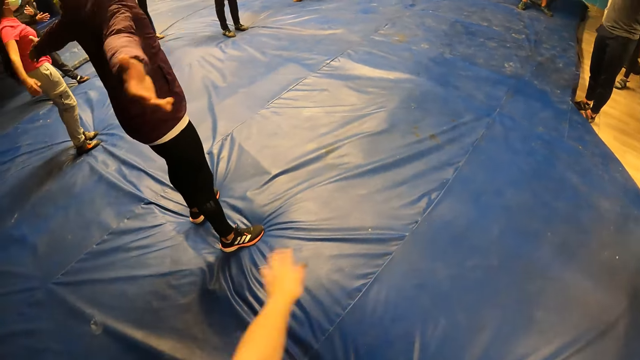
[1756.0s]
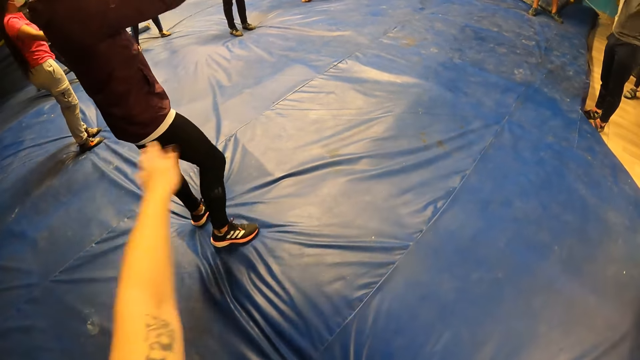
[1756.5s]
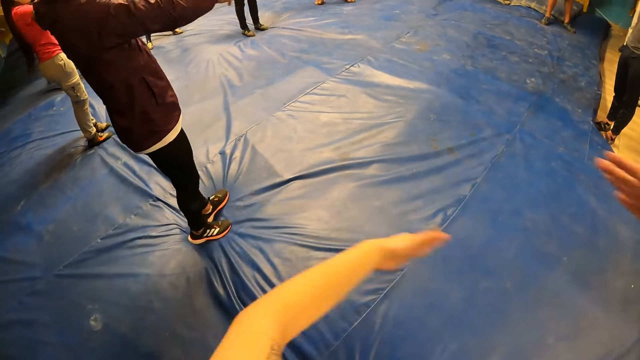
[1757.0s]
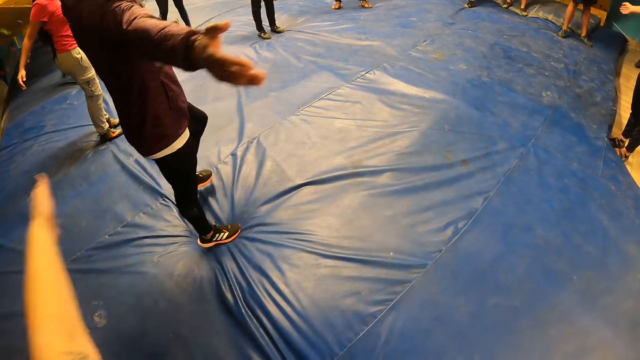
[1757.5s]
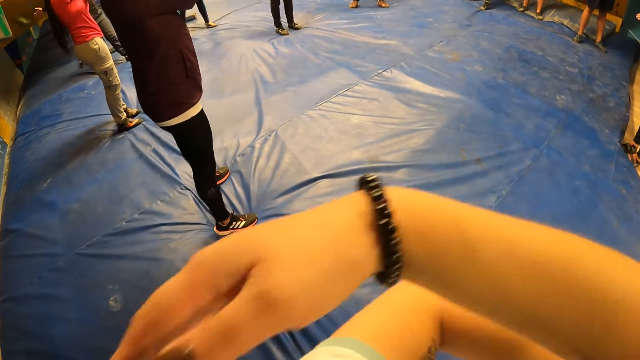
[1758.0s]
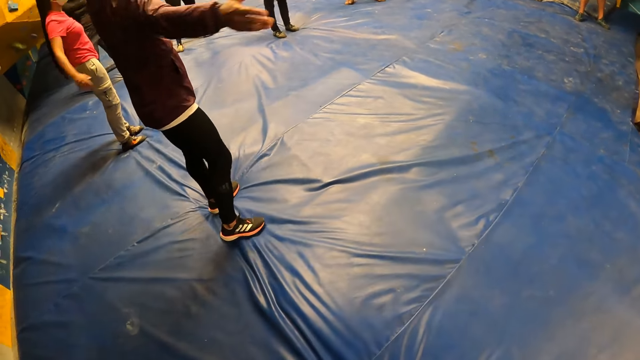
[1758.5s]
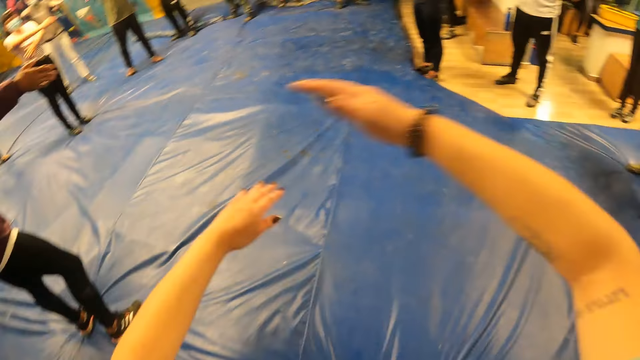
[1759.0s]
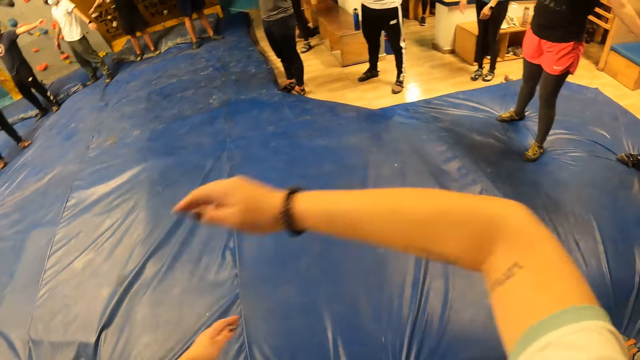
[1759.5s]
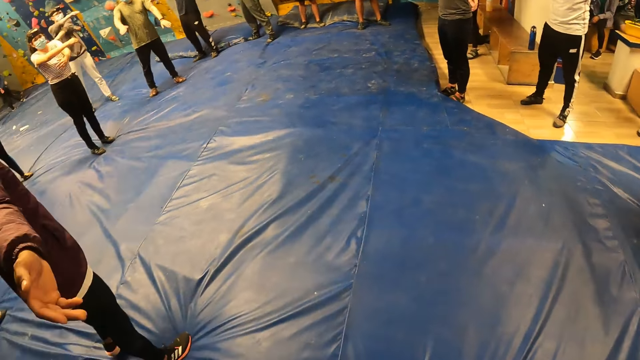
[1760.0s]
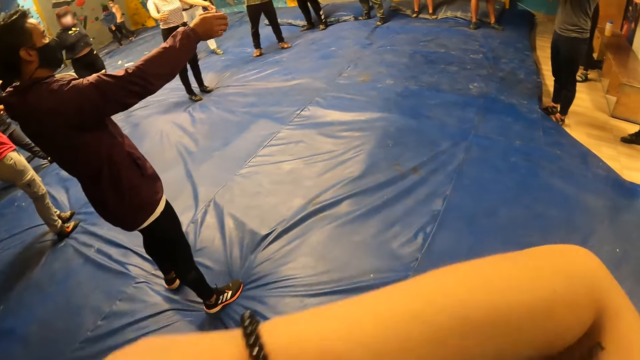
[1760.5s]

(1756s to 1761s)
The camera wearer swings her hands.

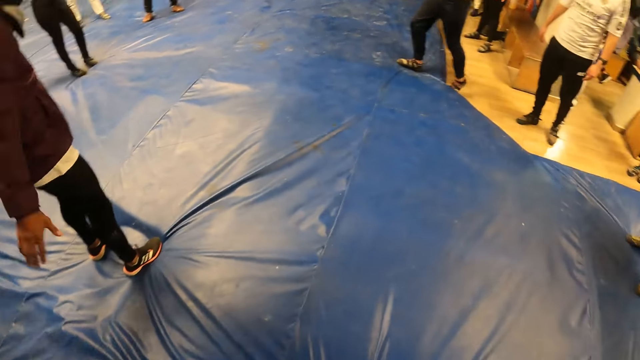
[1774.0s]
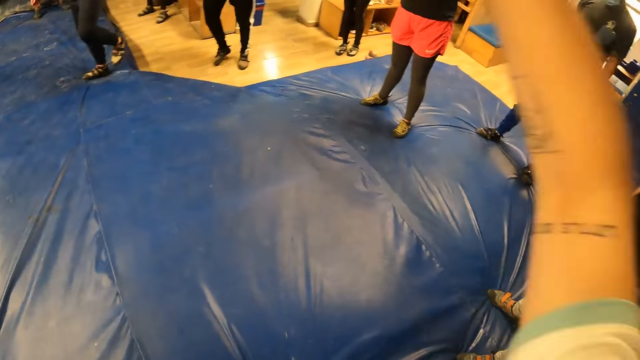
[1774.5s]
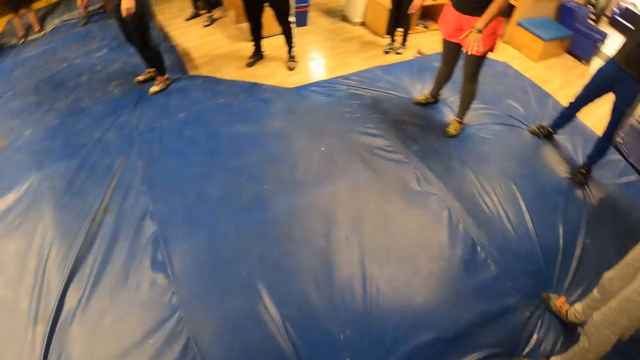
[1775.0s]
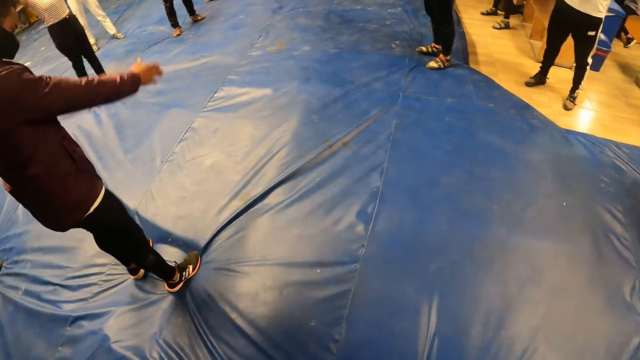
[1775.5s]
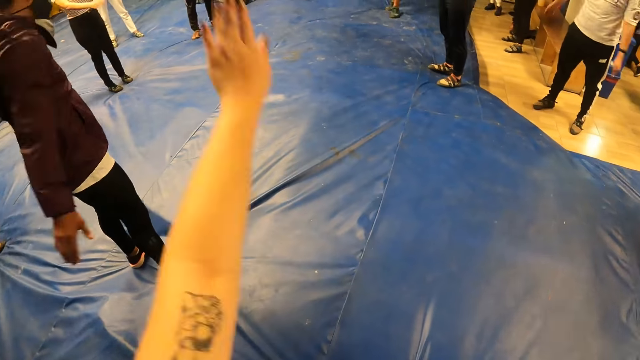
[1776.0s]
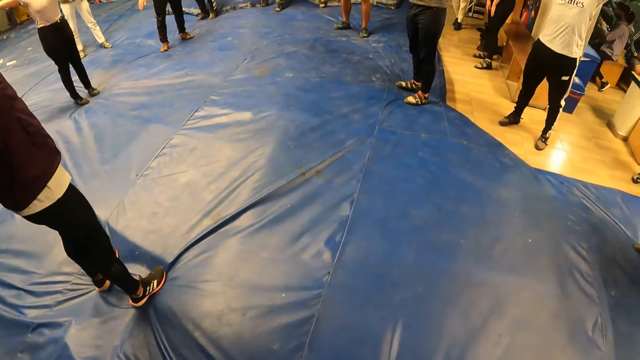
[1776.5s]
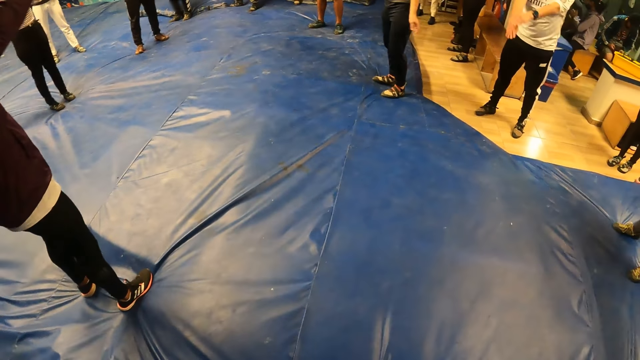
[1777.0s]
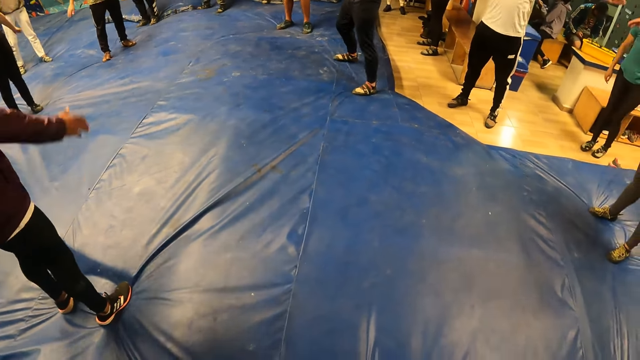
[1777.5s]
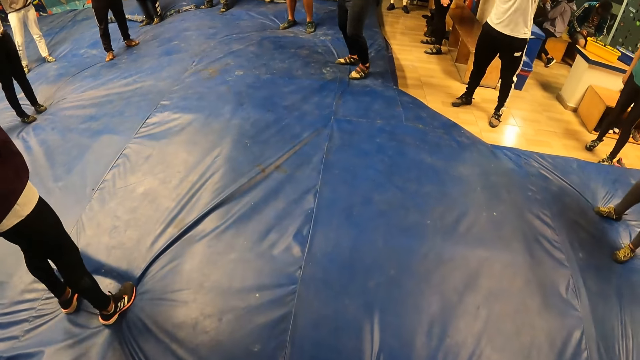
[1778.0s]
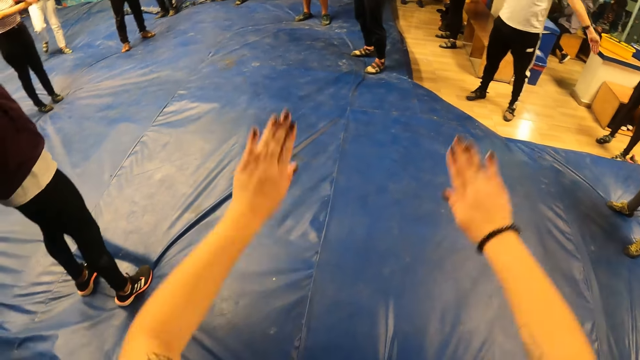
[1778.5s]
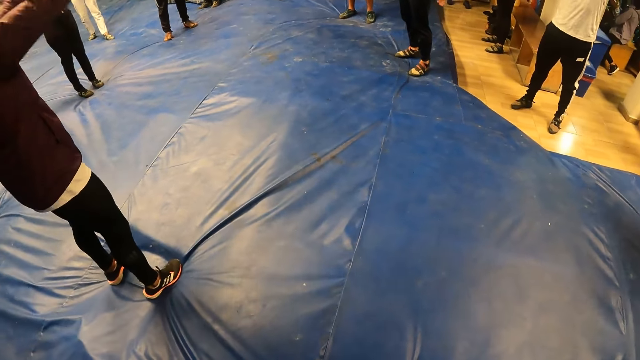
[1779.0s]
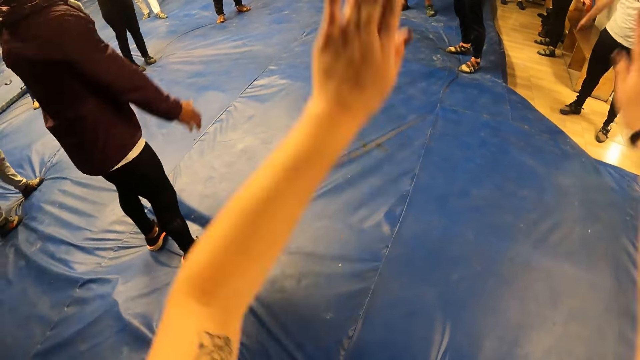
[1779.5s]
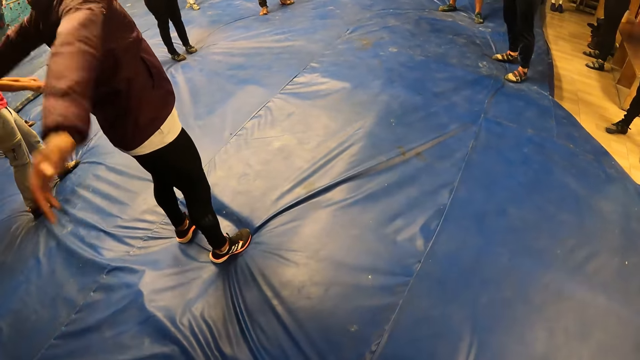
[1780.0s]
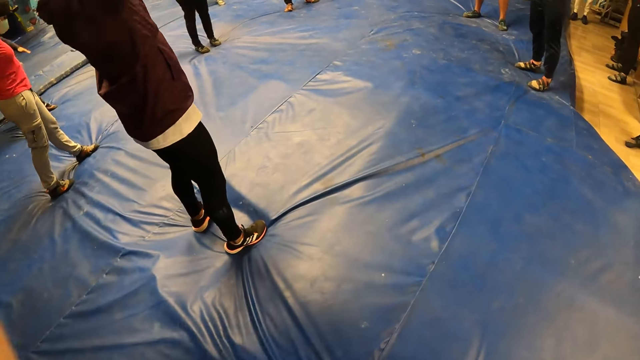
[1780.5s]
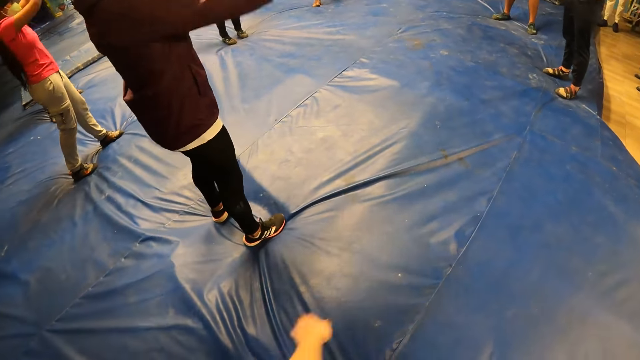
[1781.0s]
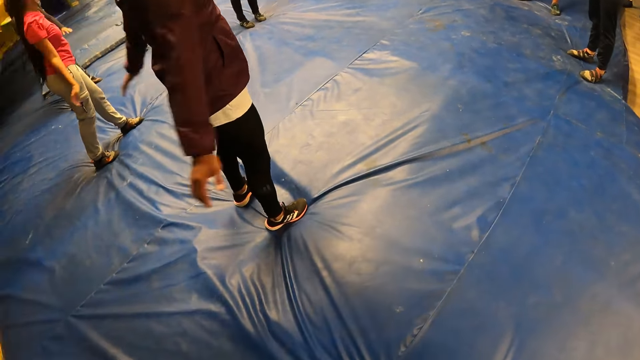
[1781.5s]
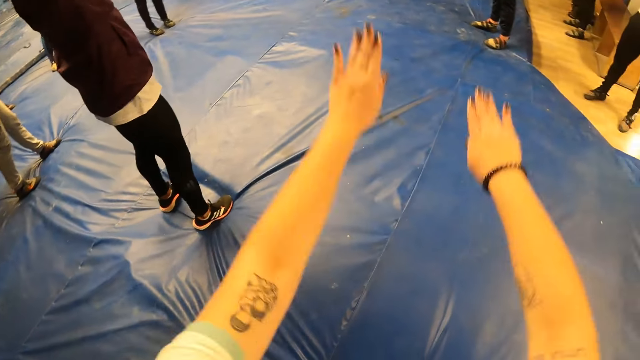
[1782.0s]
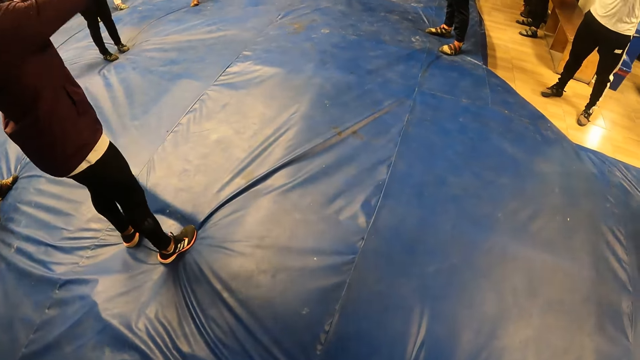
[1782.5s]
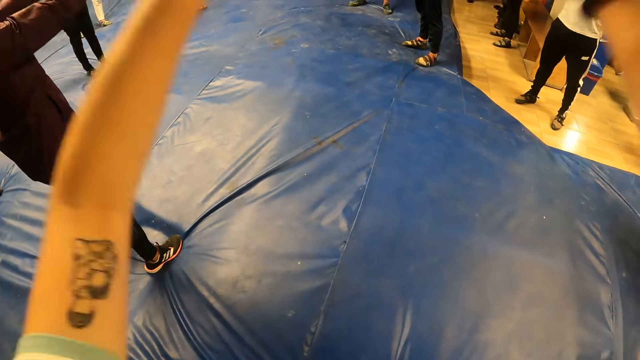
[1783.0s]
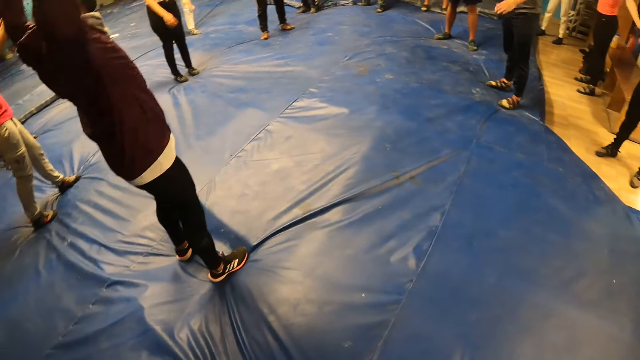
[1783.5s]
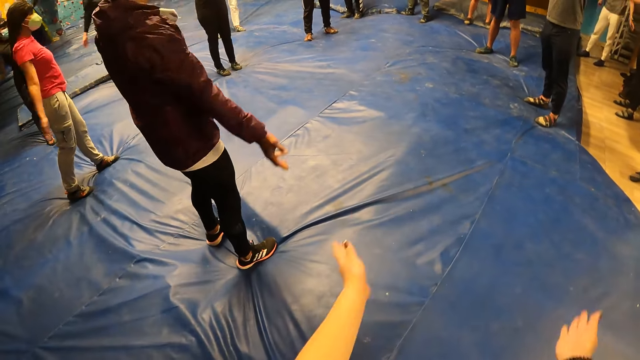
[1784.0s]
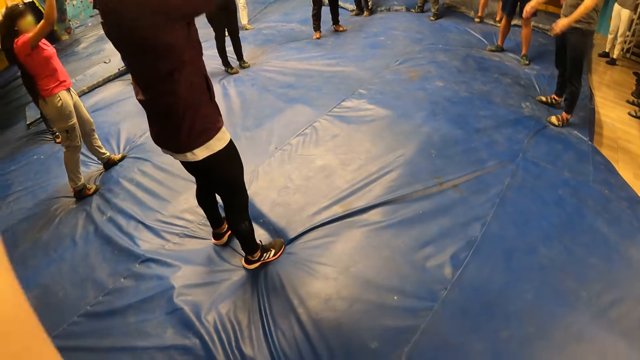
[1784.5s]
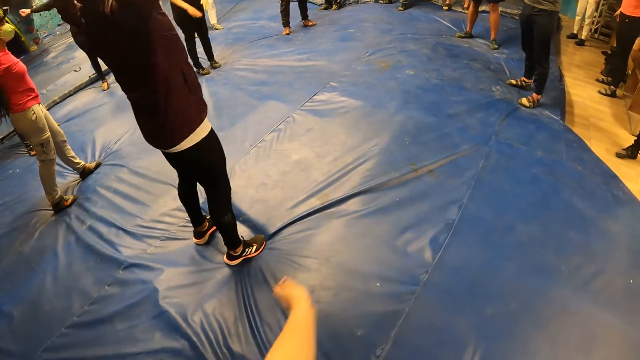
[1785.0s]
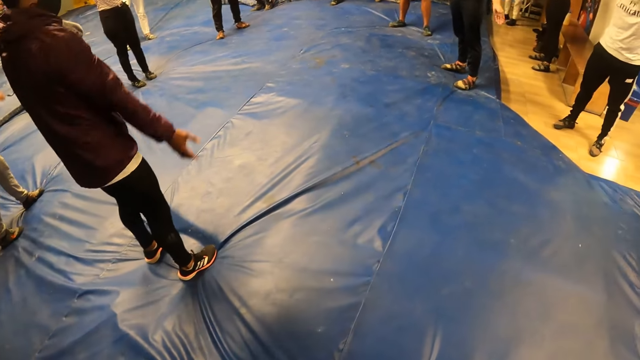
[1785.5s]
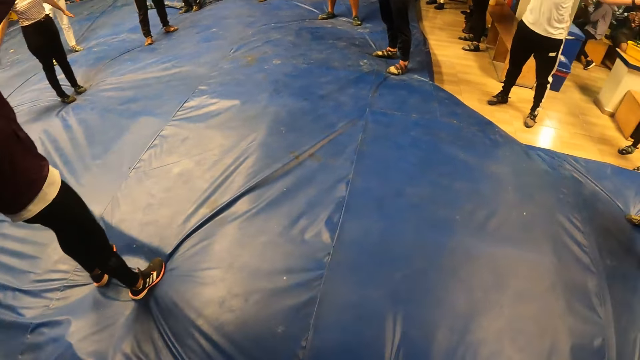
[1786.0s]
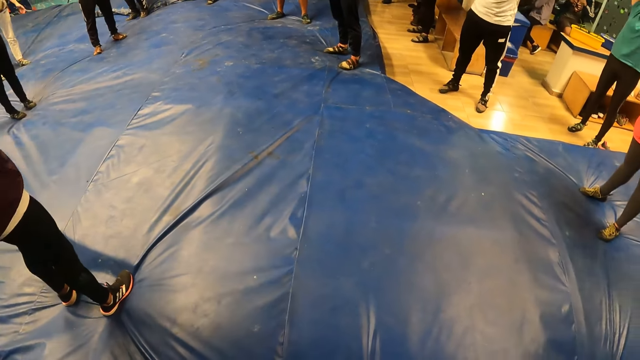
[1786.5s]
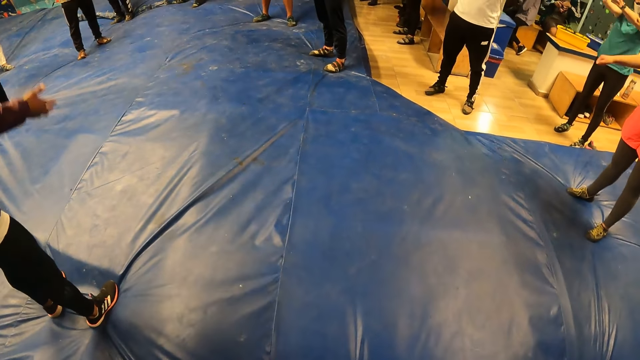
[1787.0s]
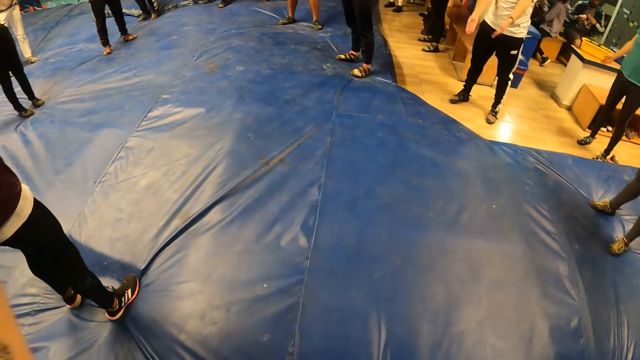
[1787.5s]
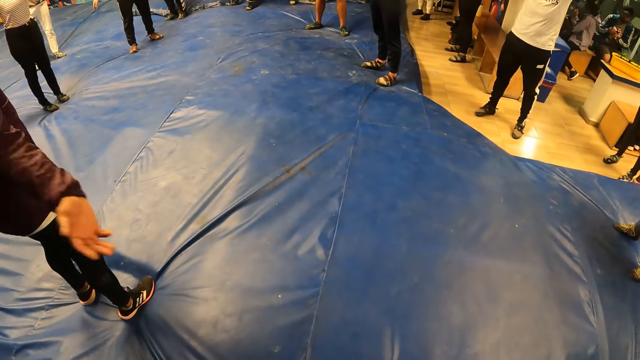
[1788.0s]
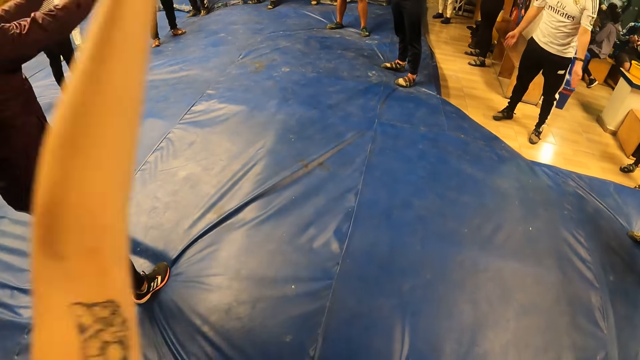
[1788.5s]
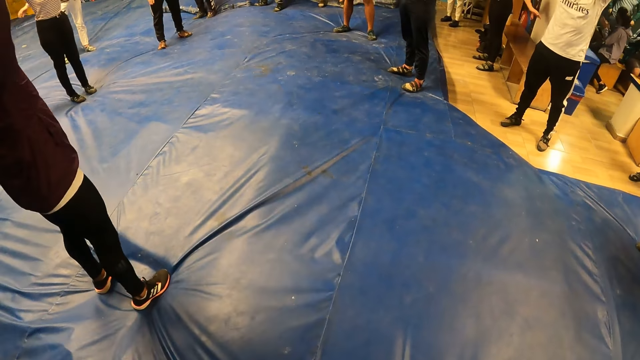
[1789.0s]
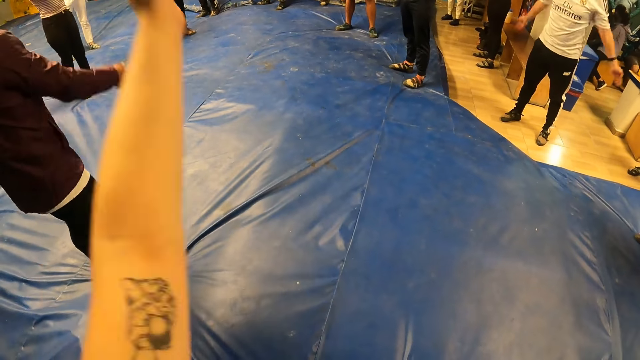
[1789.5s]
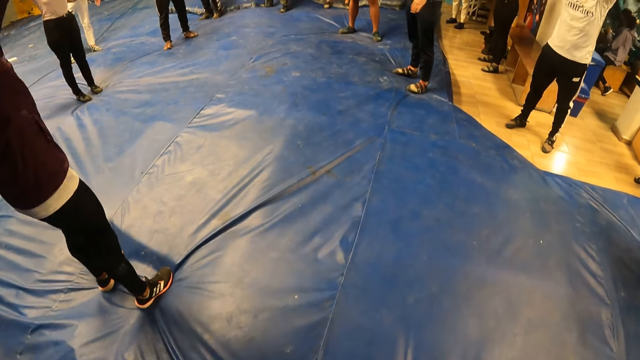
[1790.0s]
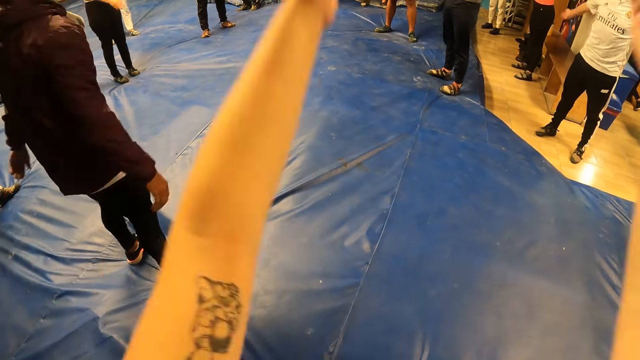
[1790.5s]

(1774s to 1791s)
The camera wearer lowers her hands. She lifts her hands. She lifts her hands again. She lowers her hands. She lifts her hands. She swings her hands.
